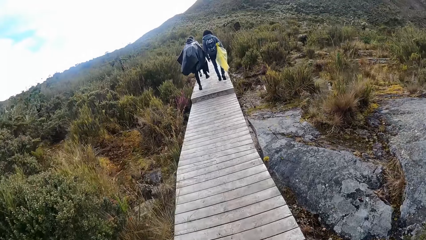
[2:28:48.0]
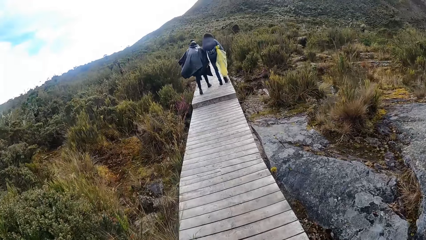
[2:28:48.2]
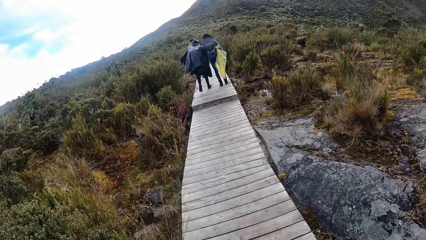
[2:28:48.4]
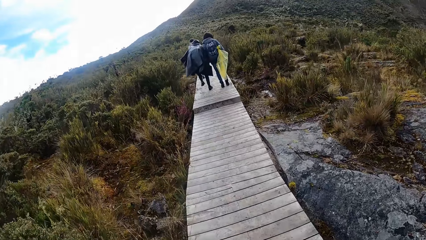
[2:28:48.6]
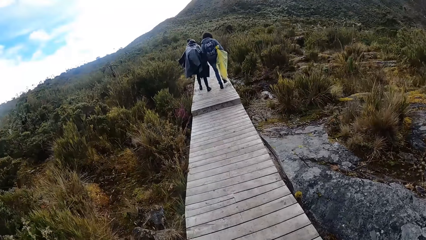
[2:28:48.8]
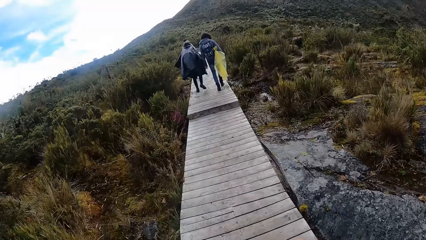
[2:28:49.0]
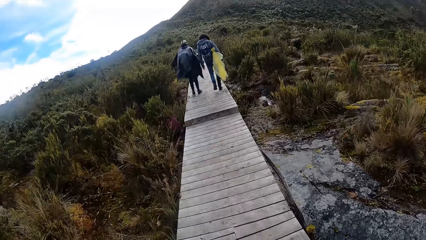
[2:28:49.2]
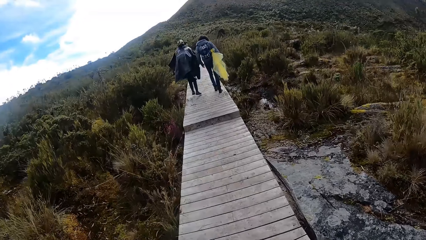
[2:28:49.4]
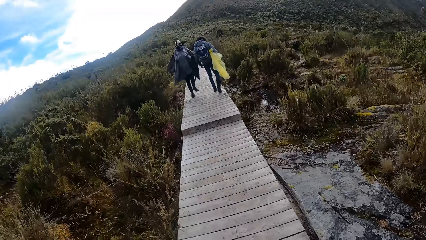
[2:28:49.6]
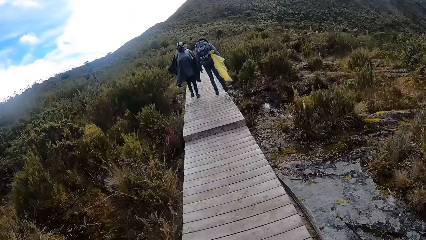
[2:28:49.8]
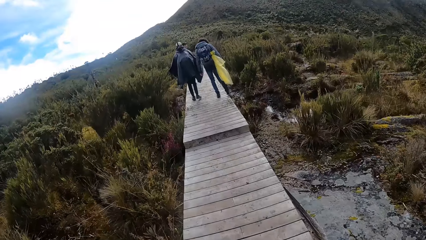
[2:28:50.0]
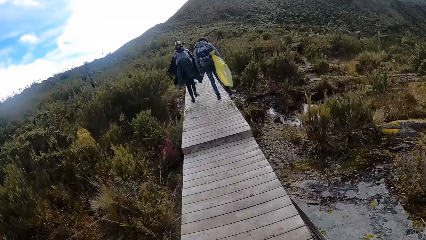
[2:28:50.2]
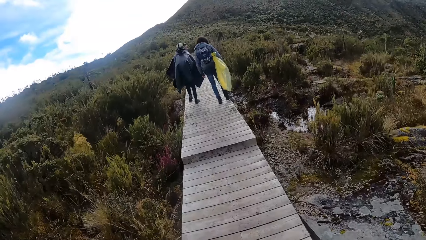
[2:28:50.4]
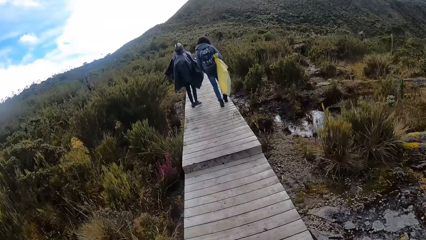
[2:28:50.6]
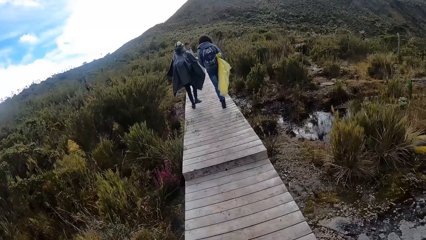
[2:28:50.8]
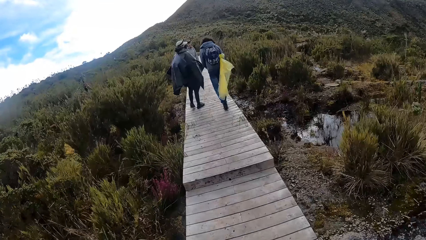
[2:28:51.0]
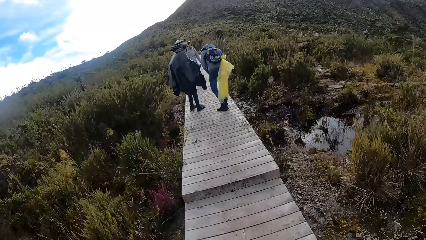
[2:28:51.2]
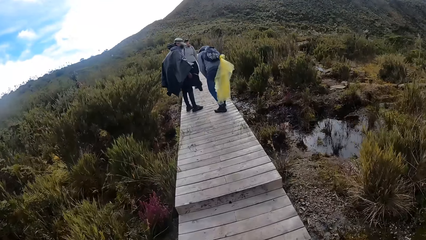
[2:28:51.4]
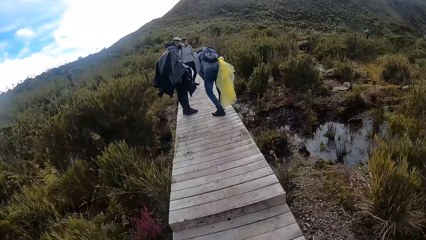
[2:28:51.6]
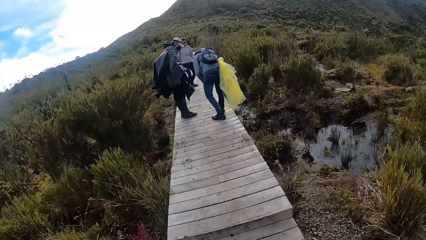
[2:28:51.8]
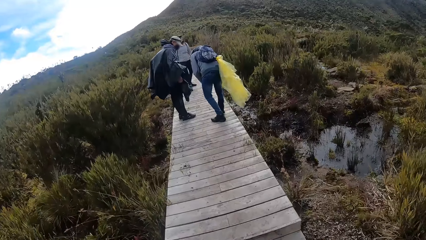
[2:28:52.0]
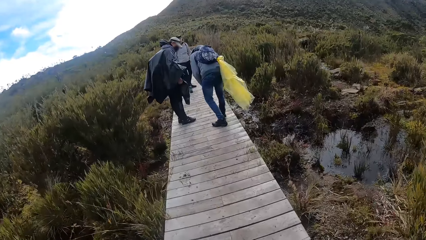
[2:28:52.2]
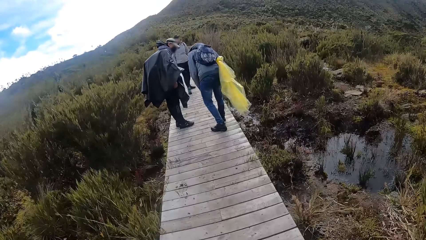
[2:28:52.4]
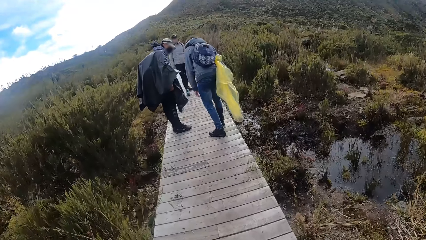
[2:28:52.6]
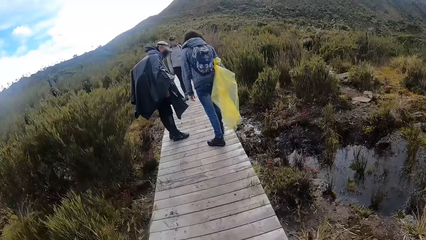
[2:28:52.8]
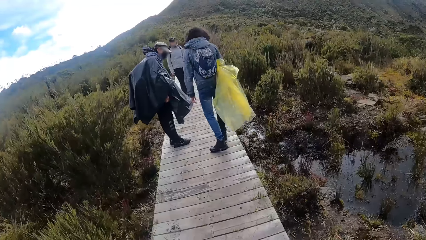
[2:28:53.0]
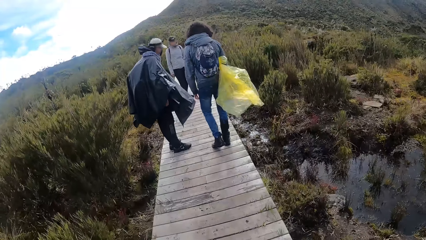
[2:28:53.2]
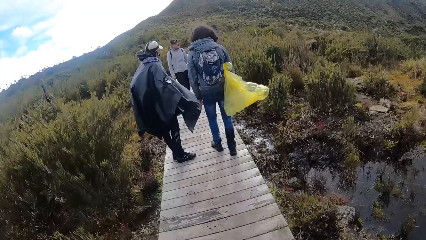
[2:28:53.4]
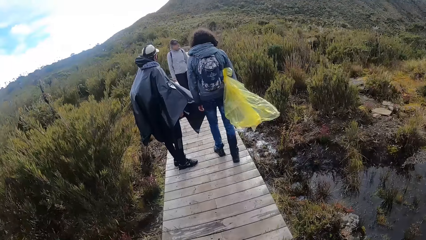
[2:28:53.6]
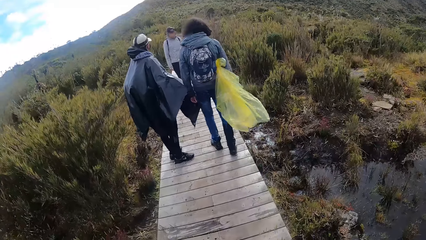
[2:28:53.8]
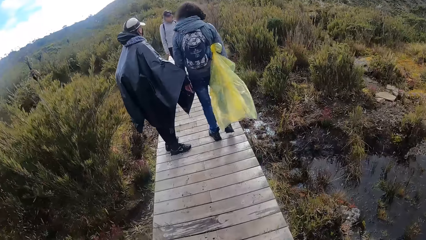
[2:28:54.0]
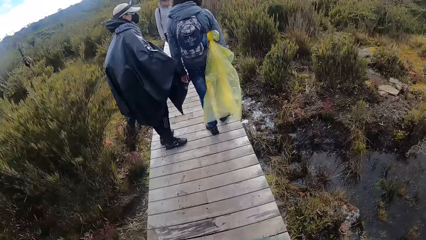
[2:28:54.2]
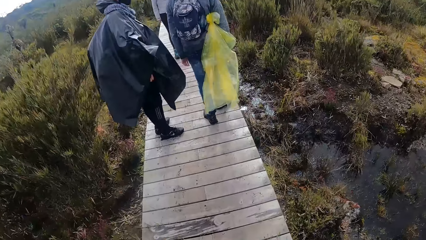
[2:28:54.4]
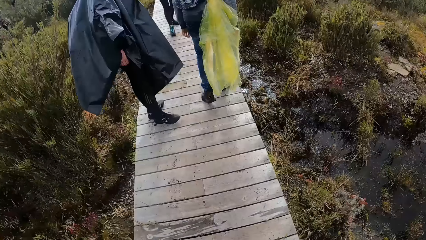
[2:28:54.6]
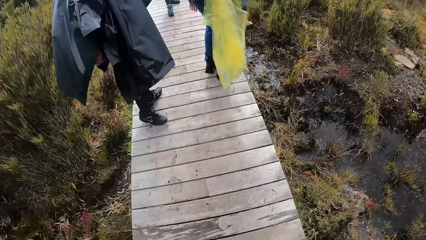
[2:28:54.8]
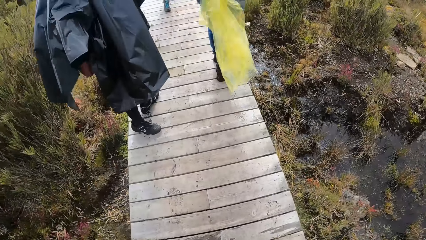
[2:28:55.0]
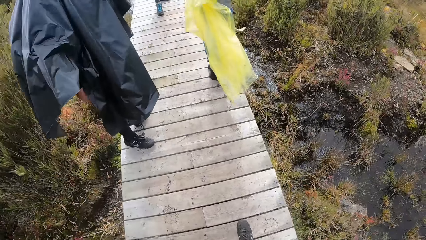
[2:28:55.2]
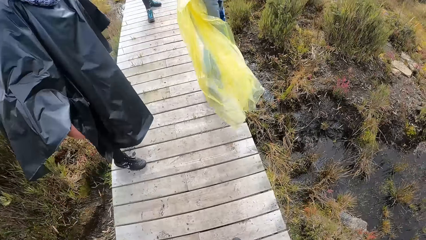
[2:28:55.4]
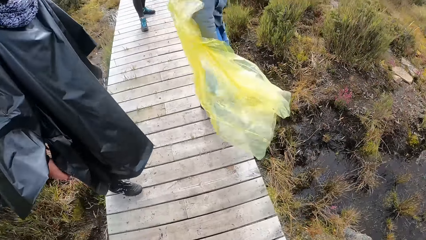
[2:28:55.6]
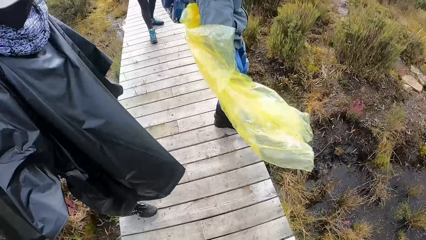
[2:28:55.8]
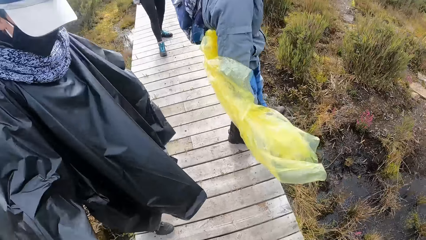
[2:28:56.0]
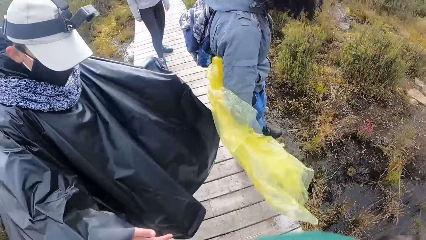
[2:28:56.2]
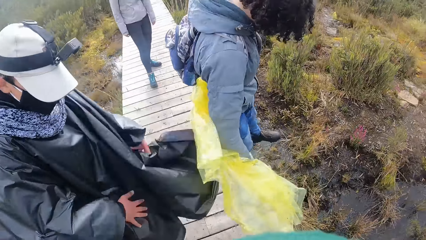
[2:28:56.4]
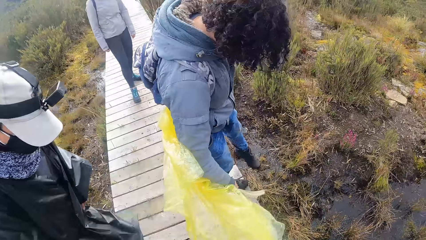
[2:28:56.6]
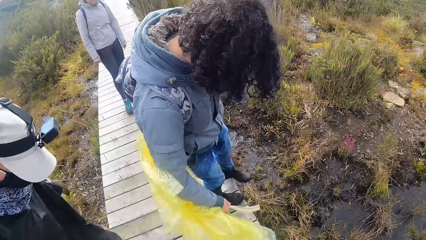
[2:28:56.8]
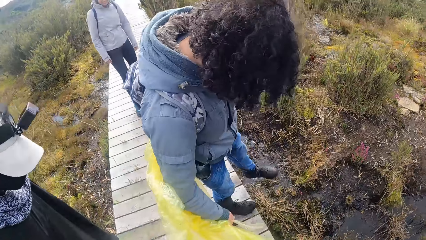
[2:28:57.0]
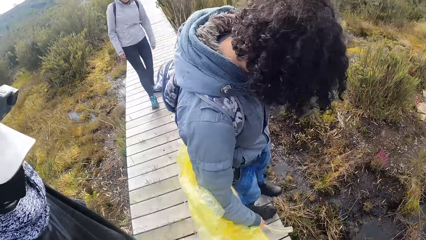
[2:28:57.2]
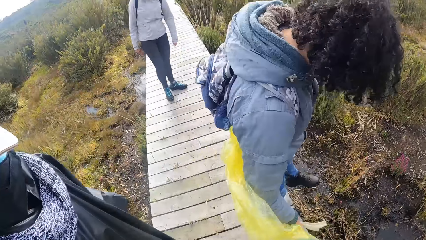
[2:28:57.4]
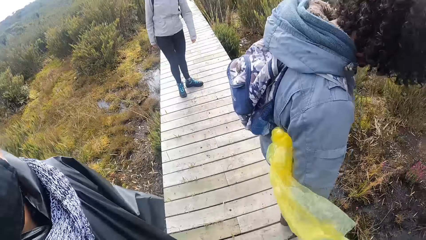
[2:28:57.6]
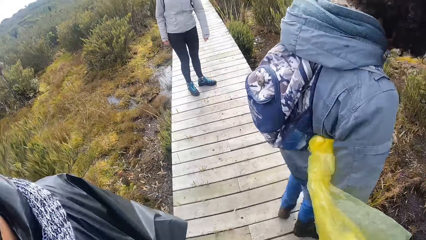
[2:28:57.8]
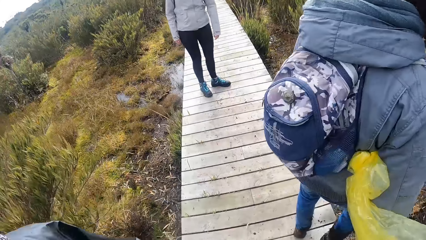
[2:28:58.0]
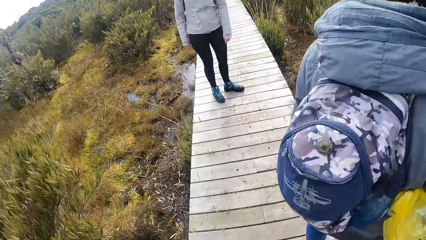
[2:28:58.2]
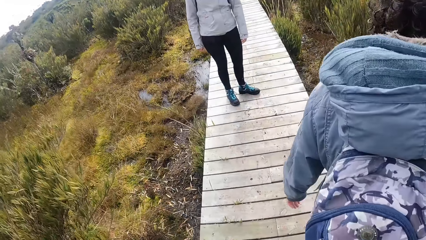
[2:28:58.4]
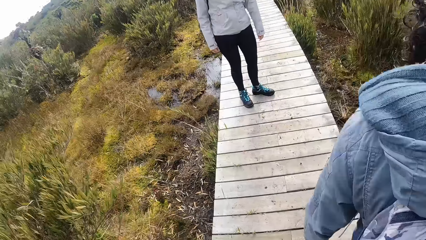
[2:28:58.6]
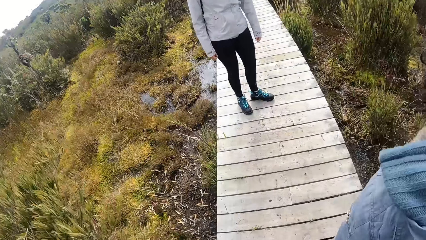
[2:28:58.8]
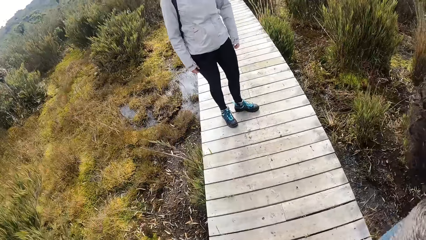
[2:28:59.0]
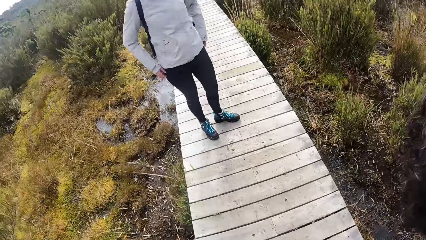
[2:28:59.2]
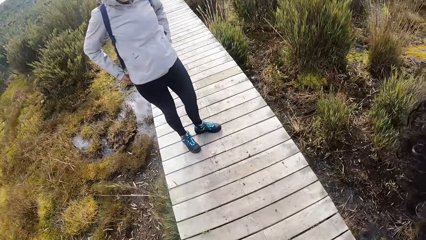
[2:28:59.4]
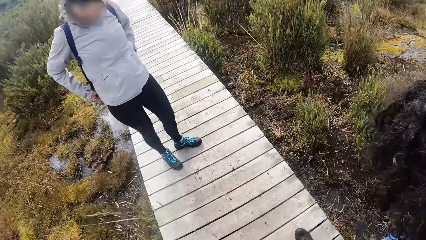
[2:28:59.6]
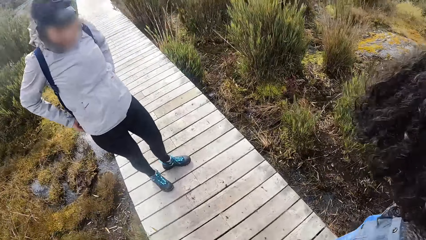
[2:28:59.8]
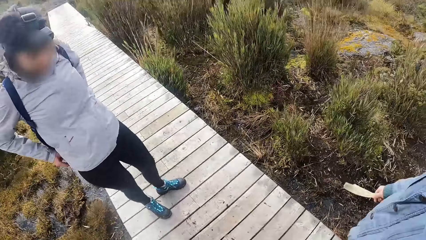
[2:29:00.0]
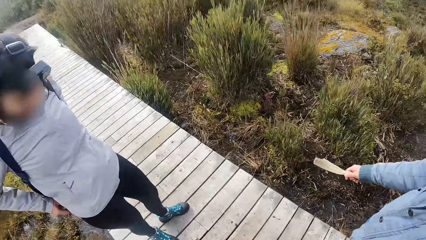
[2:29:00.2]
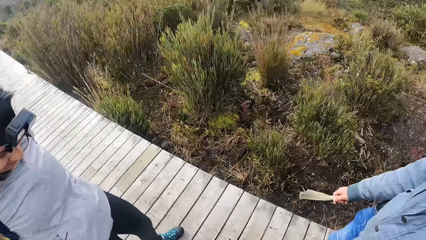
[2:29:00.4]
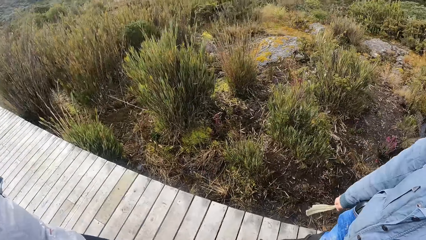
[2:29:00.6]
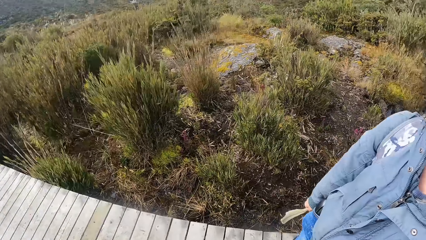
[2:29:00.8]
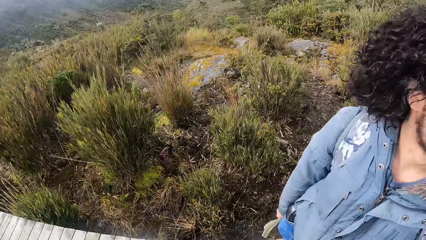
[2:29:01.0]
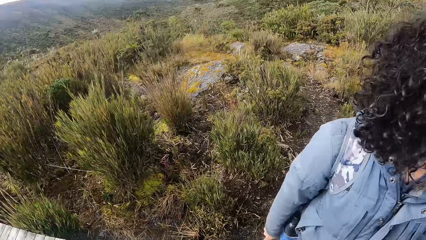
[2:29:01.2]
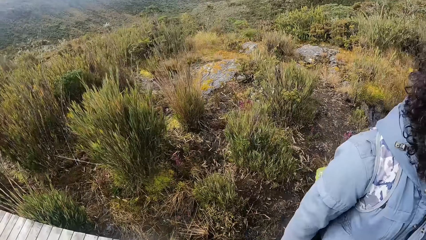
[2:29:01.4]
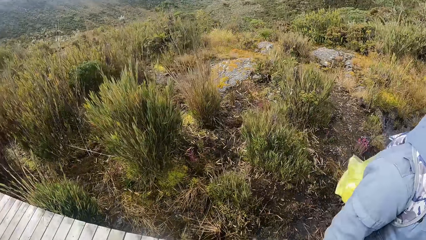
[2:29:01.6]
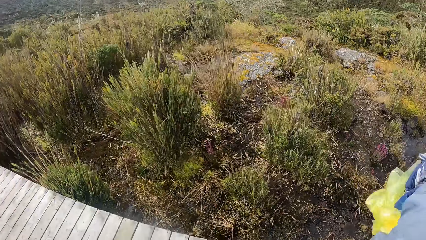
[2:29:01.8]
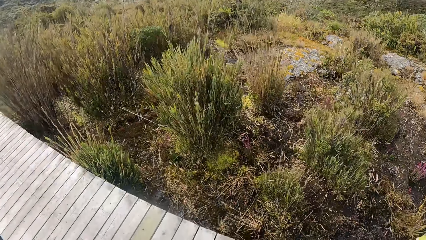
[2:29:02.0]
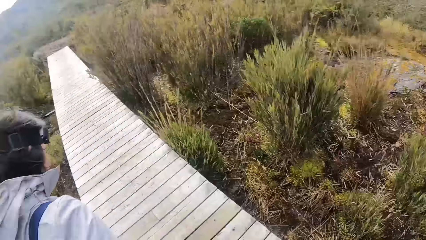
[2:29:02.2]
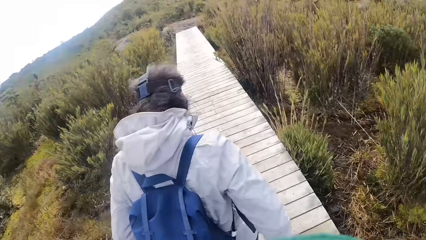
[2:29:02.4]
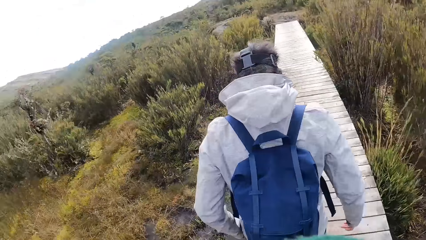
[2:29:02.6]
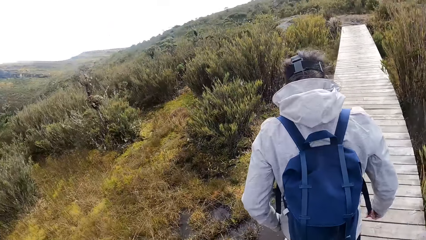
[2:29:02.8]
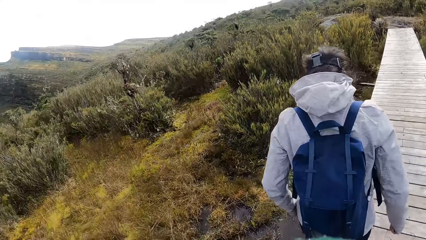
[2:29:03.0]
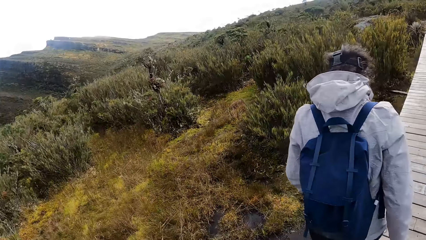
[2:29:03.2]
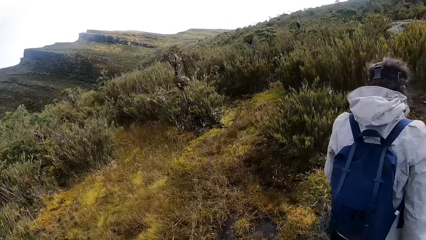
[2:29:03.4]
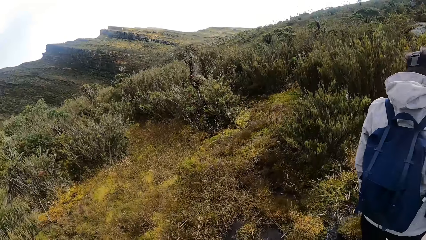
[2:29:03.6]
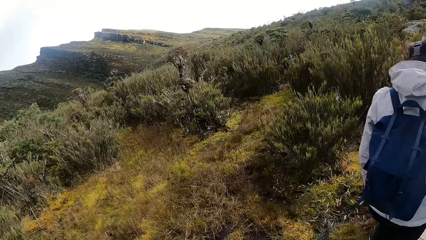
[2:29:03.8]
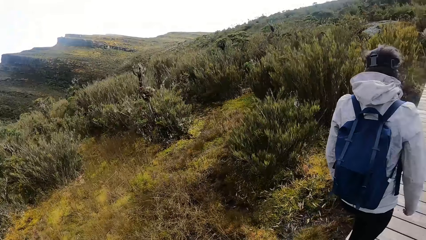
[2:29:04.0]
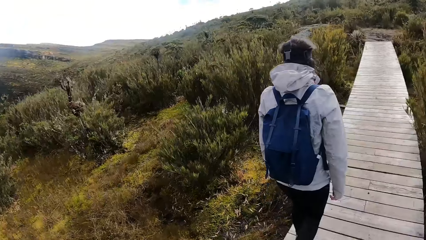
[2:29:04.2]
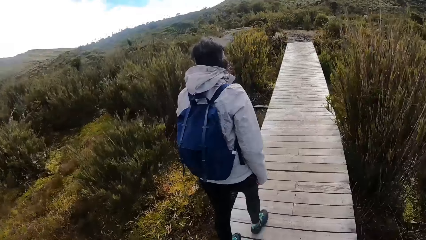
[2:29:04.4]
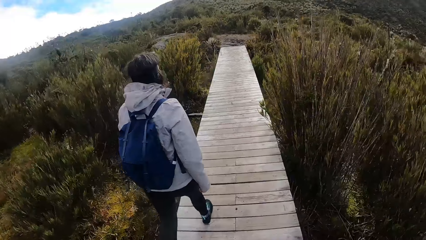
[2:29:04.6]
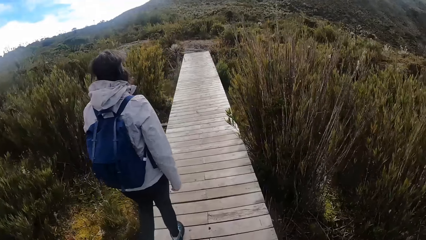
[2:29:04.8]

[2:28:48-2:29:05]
A man jumps. A lady turns round. Another man bends. The other man walks around. The camera wearer interacts with a woman and another woman. The first man stands. The other man hits the bridge. The lady stares at the other man. The other man holds a dry leaf. The lady walks around.
